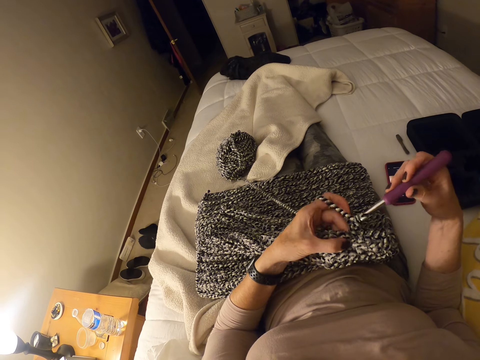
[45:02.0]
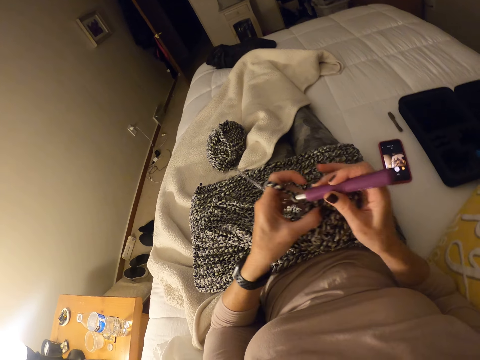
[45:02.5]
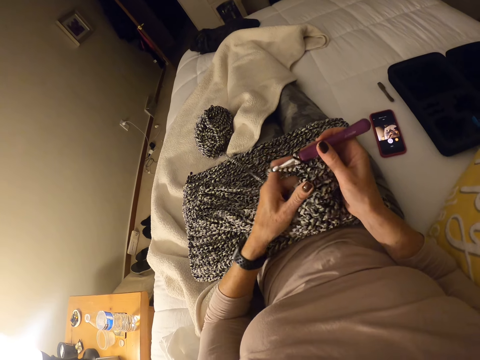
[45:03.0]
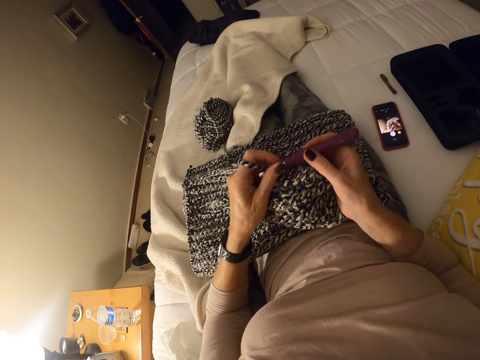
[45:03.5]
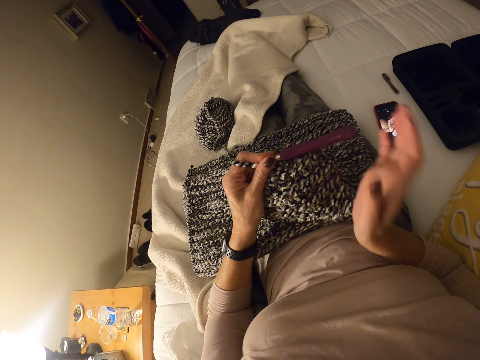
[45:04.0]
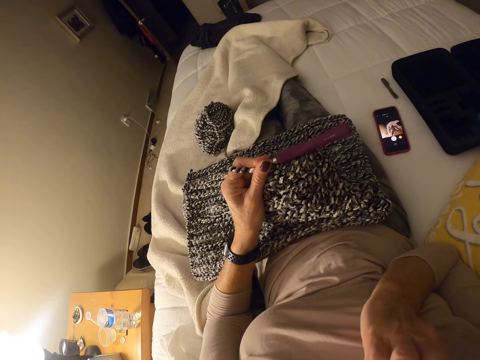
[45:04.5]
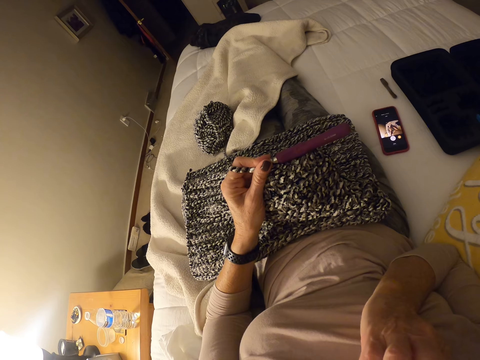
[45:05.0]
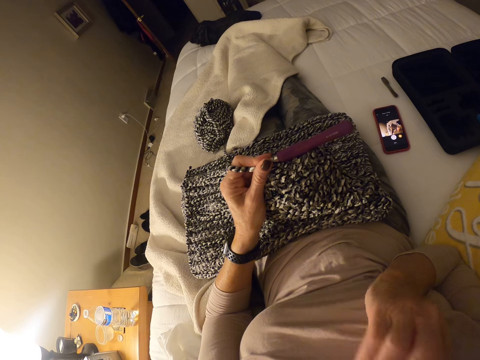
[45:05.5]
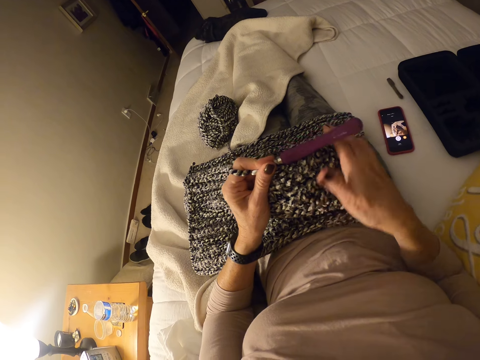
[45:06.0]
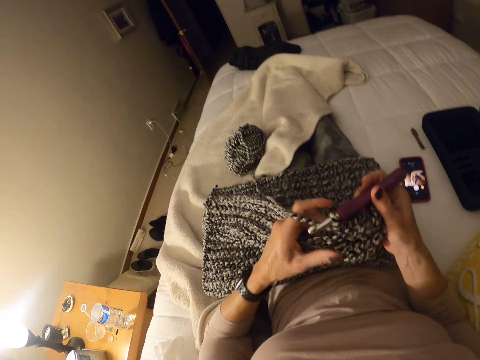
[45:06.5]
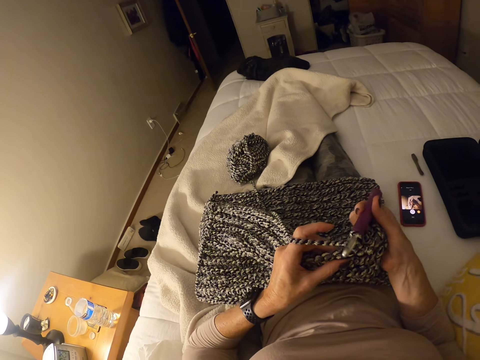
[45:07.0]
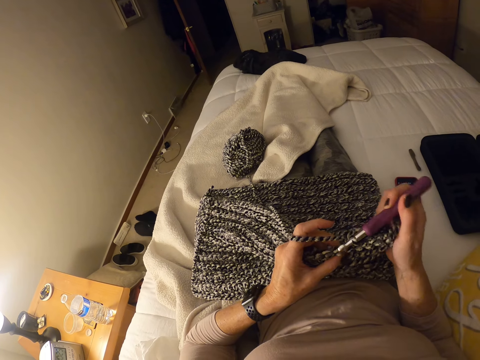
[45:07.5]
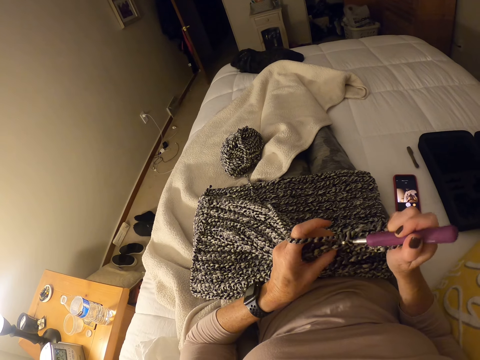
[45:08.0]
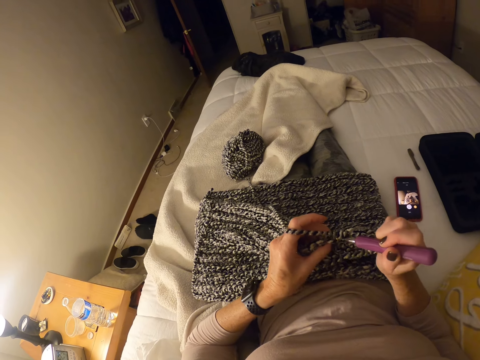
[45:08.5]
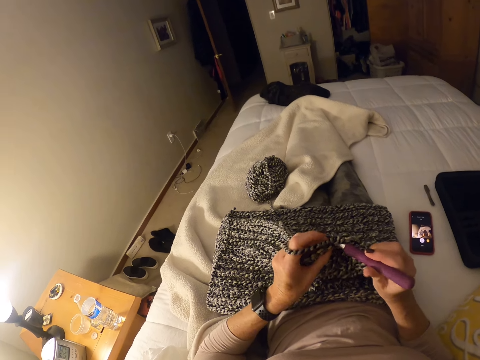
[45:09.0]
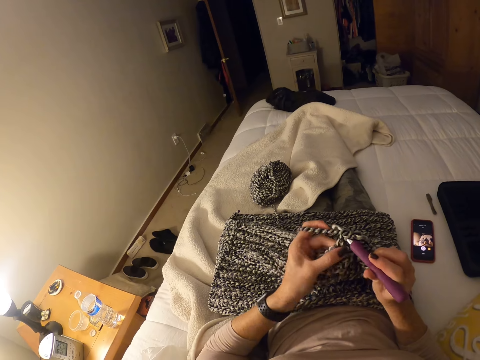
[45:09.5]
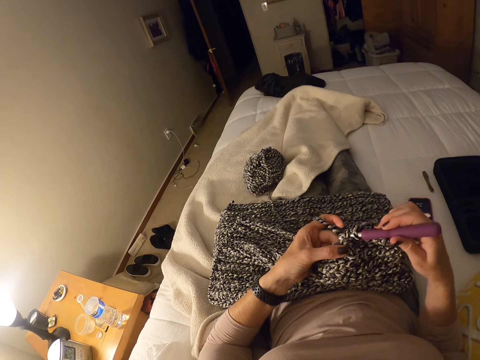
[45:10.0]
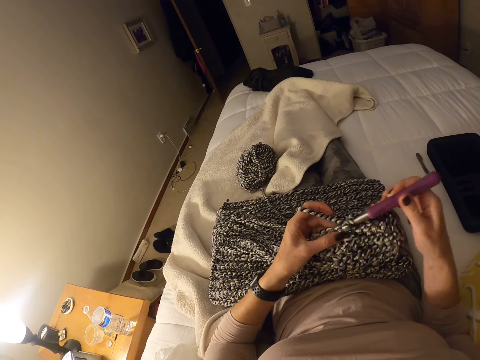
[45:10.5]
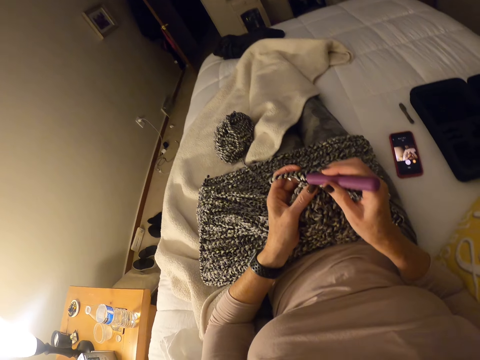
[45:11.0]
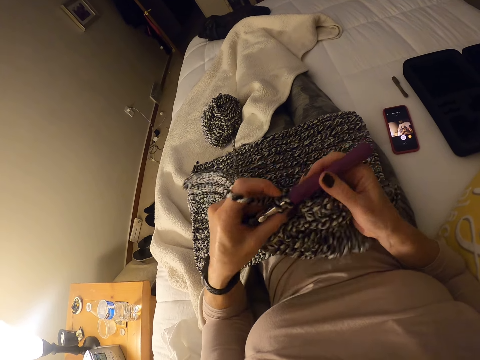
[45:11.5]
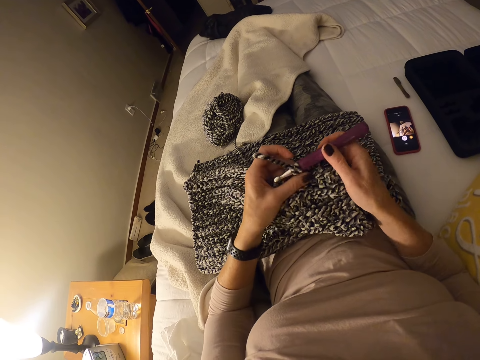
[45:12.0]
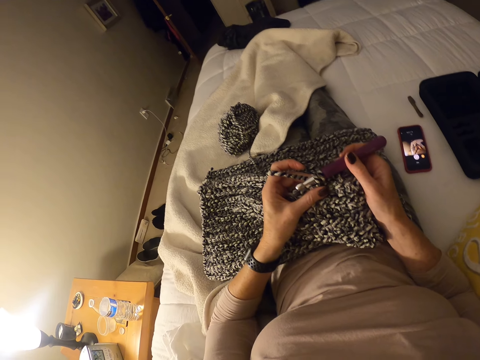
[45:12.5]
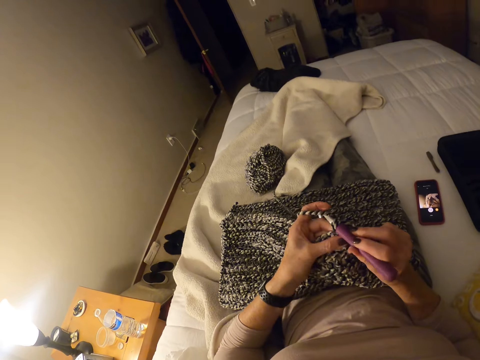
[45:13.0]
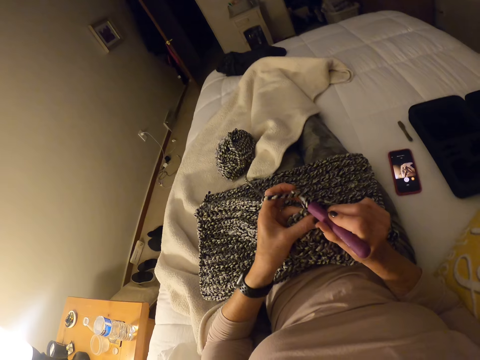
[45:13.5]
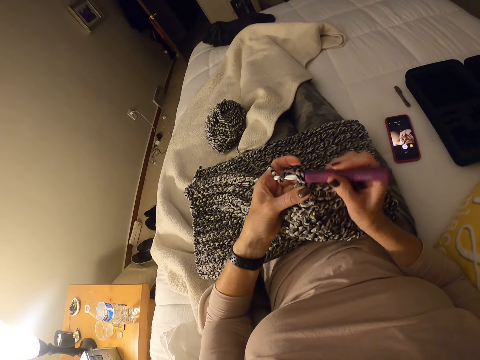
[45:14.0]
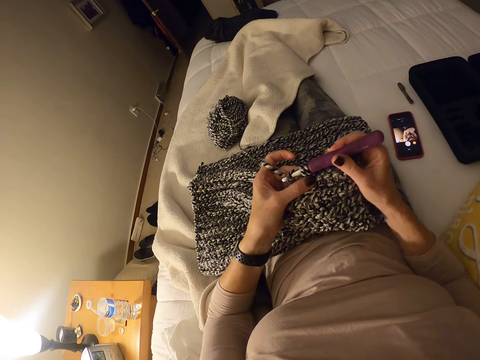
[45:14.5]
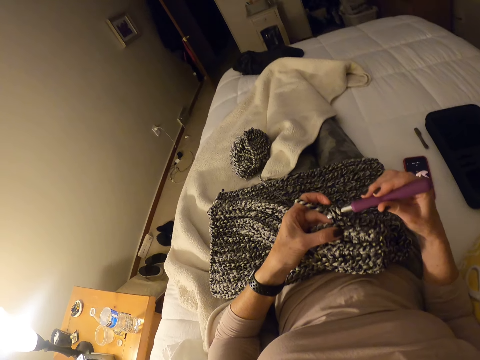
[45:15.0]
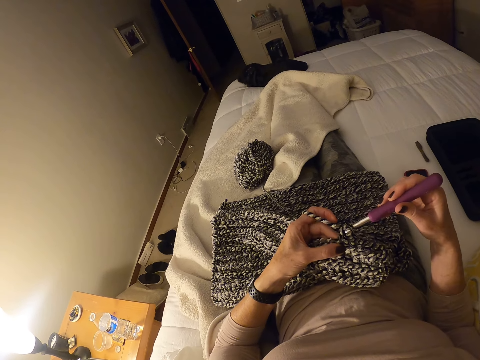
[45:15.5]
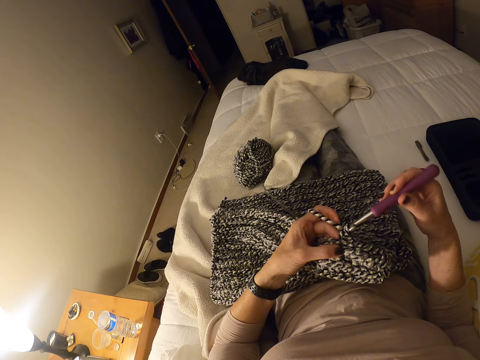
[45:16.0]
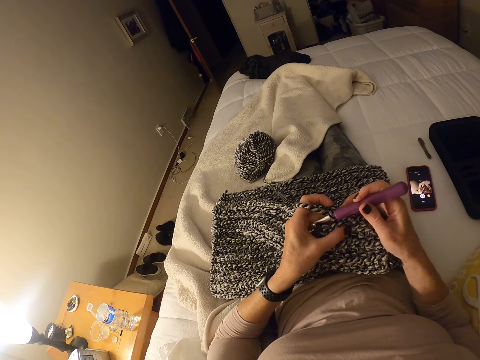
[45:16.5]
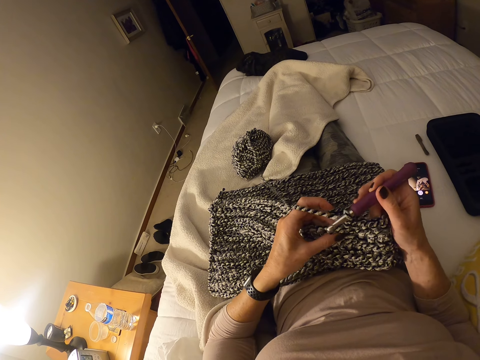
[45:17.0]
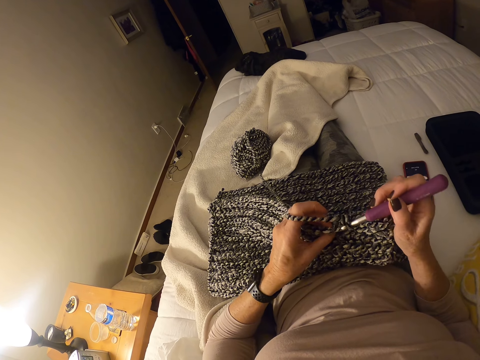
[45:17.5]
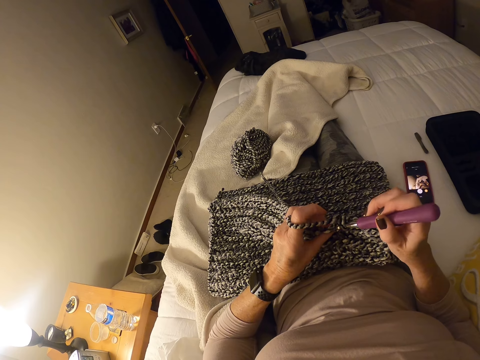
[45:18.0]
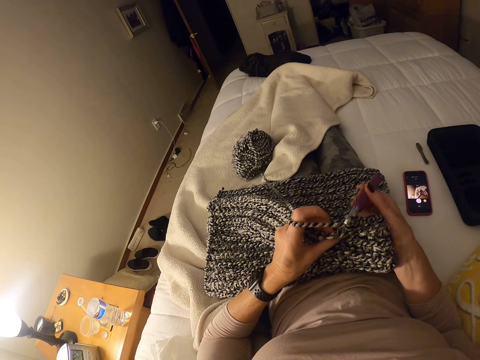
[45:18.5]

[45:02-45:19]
The camera wearer adjusts the crochet cloth with her left hand. She passes the crochet hook to her left hand. She lifts her right hand. She touches her face with her right hand. She holds the crochet hook with her right hand. She crochets the strip of yarn into the cloth with the crochet hook and her left hand. She adjusts the crochet cloth with her left hand. She pulls the crochet. She crochets the strip of yarn into the cloth with the crochet hook and her left hand.
